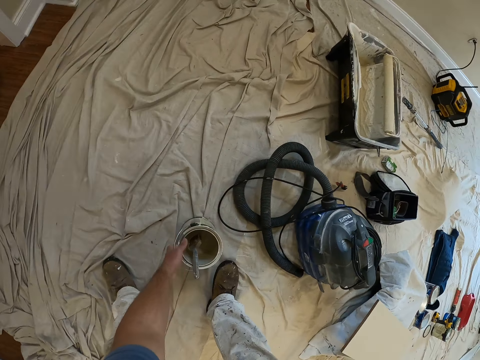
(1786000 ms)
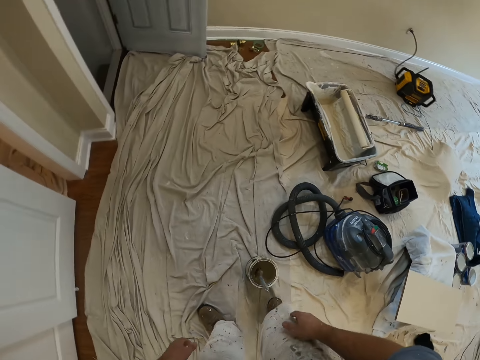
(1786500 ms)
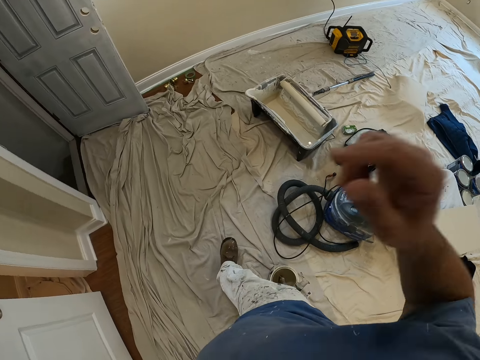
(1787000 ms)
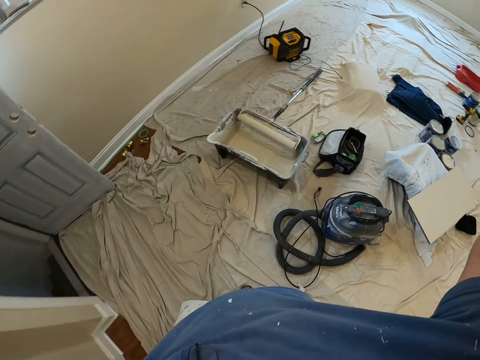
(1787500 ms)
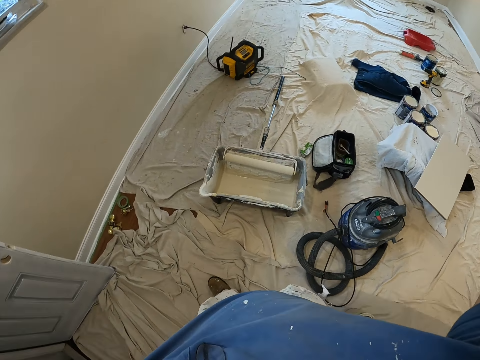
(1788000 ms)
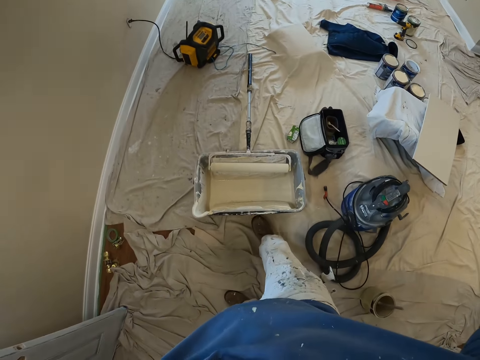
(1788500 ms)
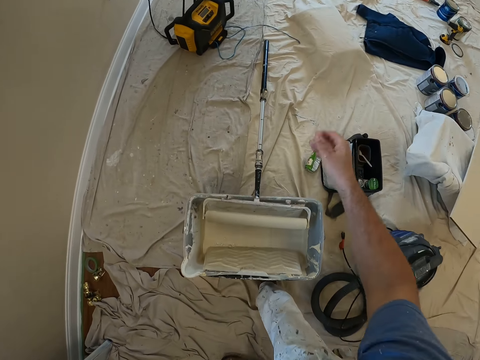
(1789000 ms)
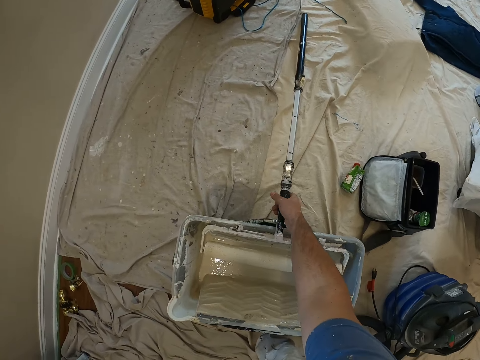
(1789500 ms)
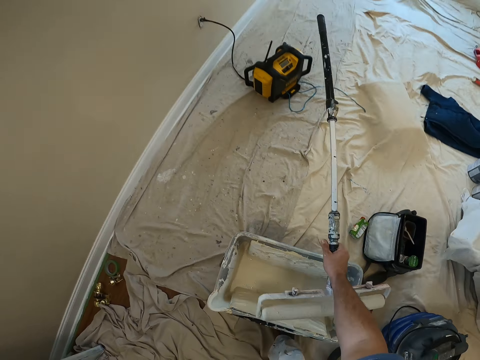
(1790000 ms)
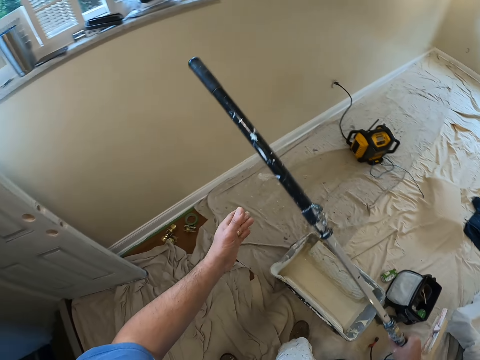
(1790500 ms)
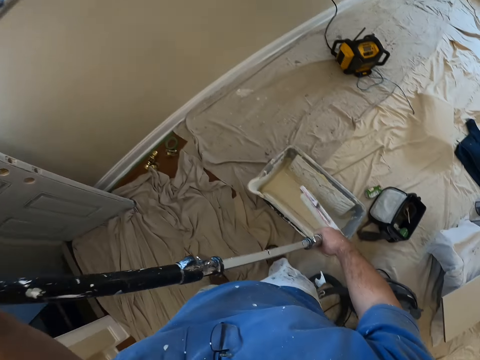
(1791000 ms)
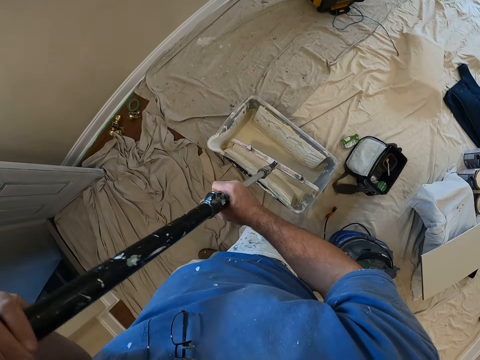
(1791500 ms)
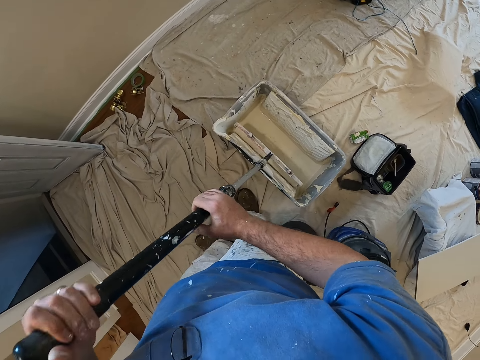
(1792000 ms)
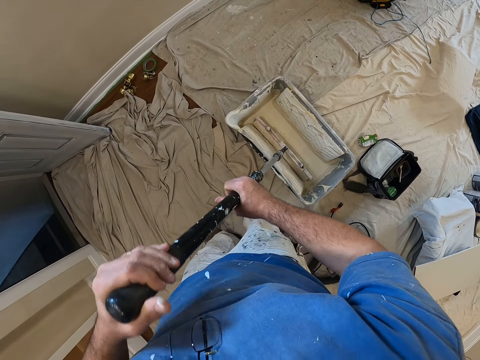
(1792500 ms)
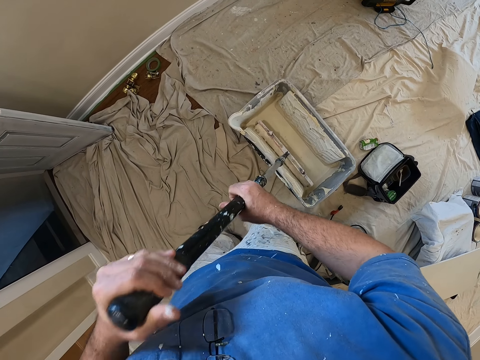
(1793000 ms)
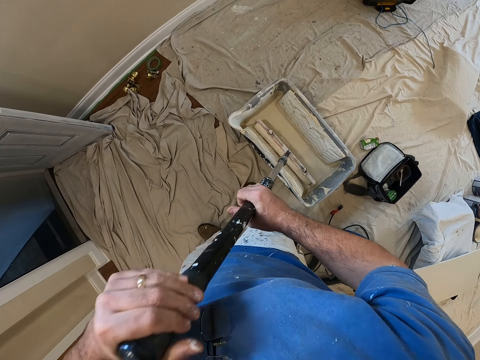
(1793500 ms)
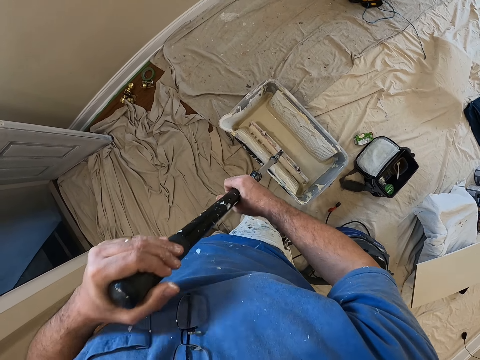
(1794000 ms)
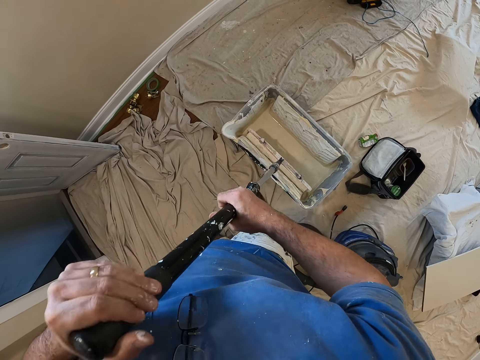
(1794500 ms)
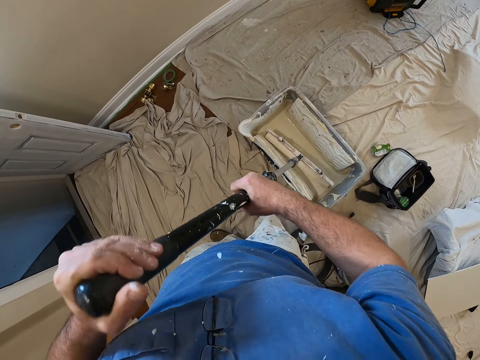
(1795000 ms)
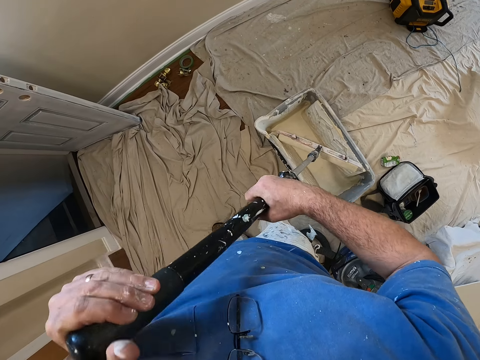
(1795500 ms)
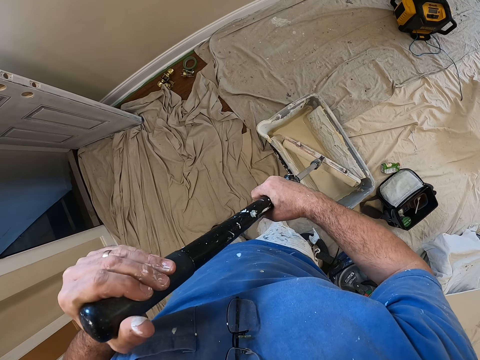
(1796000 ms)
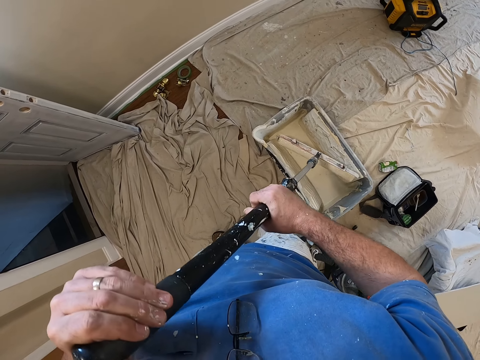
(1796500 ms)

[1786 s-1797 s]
The camera wearer puts the paint container on the floor. He moves in the room. He raises his hands. He picks up the paint roller. He grabs the paint roller with both hands. He gets more paint from the paint container using the paint roller.

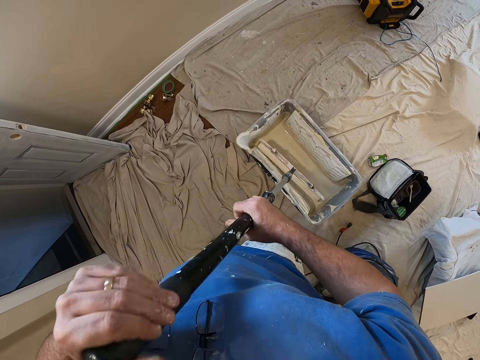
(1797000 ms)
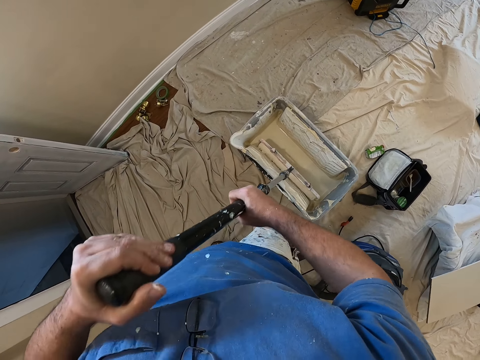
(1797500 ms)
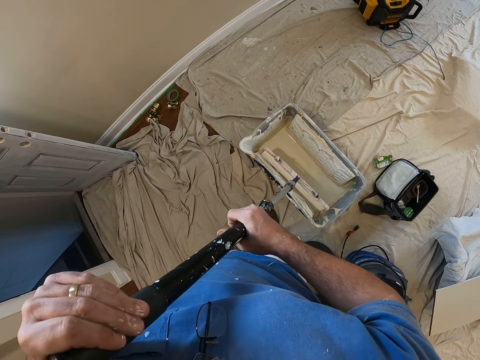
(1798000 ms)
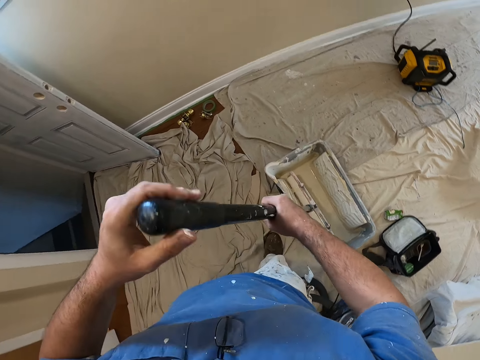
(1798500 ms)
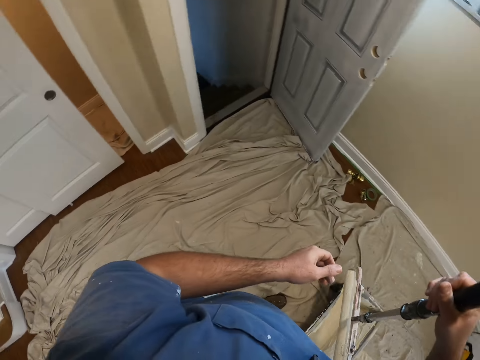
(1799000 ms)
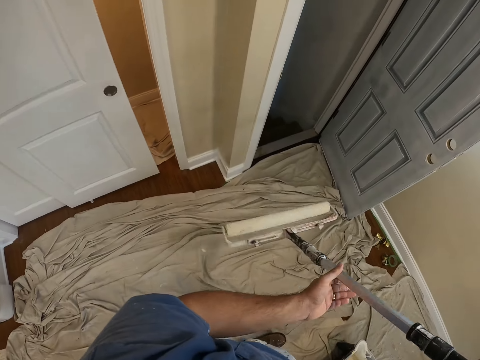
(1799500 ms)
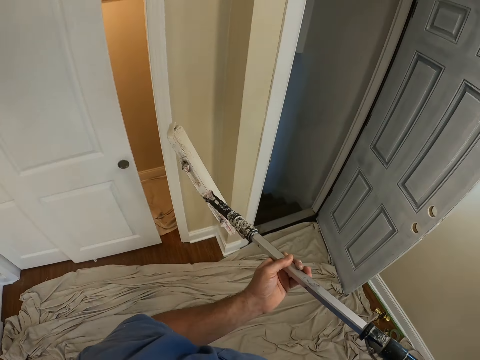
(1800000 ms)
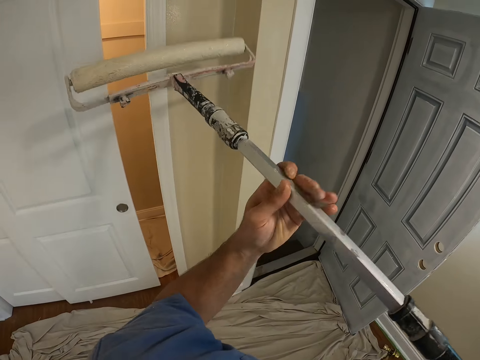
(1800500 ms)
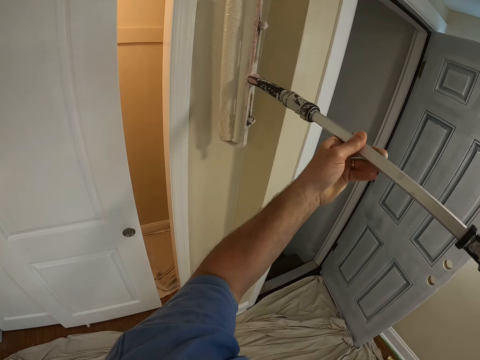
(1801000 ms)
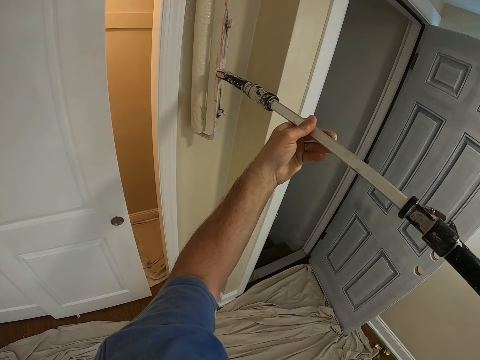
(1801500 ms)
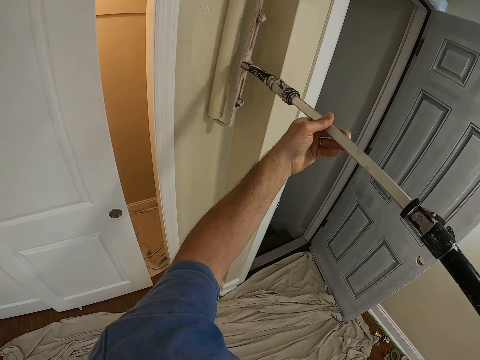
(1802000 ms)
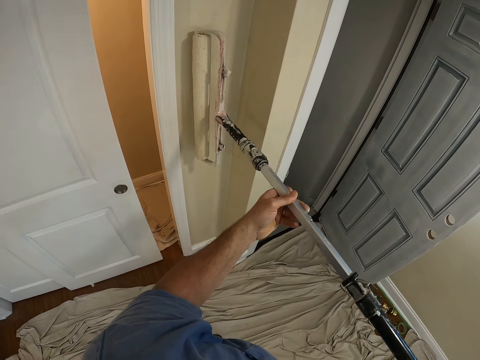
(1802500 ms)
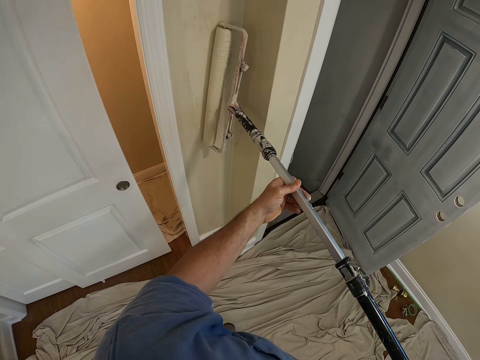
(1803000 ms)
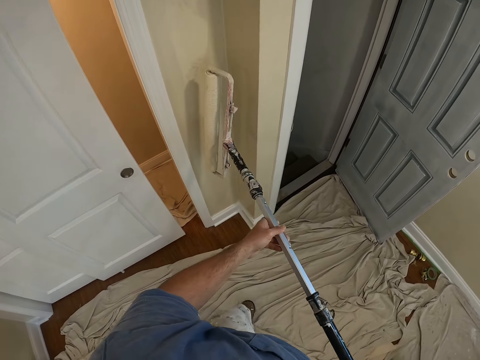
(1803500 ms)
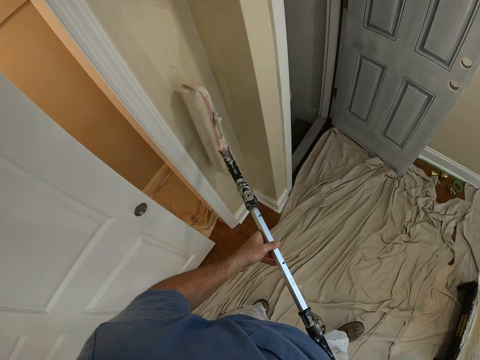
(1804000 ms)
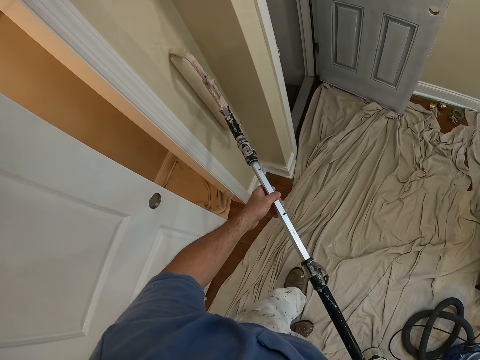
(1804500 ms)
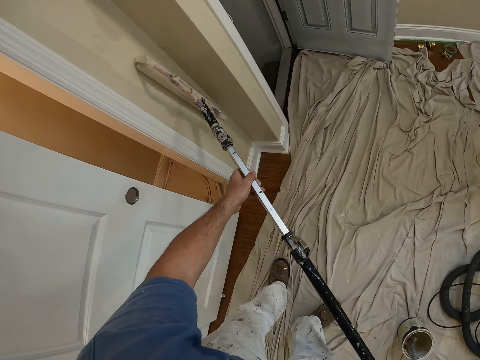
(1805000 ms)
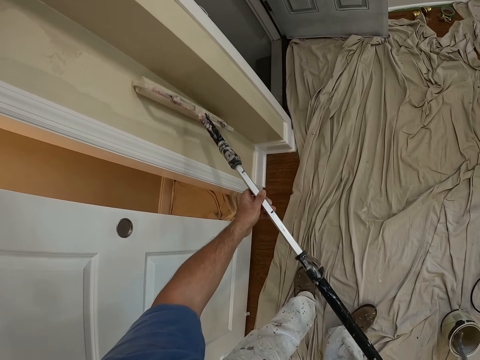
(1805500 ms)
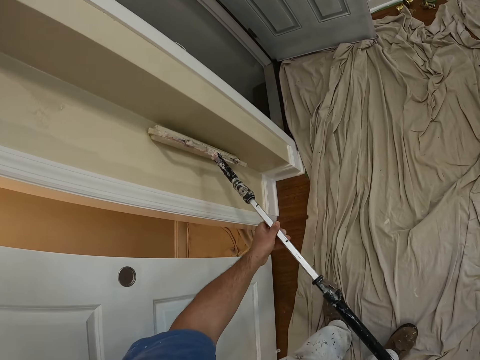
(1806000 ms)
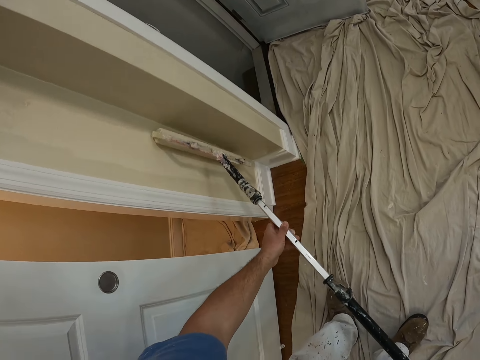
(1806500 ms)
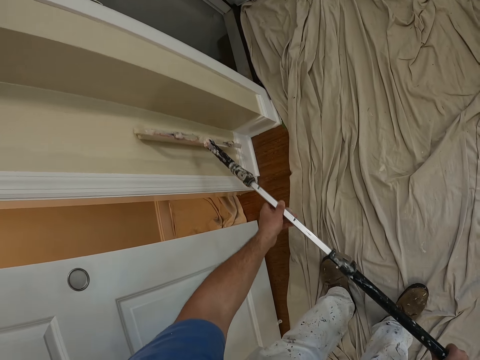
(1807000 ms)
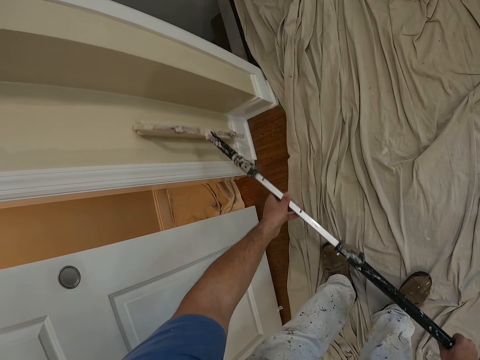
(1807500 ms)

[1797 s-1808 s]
The camera wearer paints the wall with the paint roller.

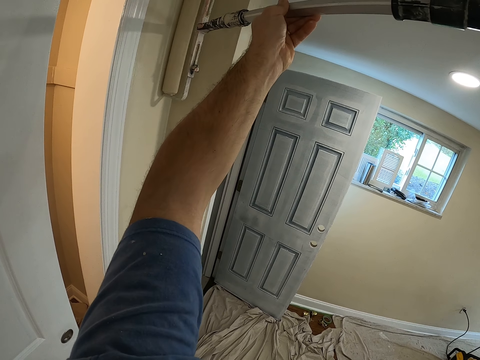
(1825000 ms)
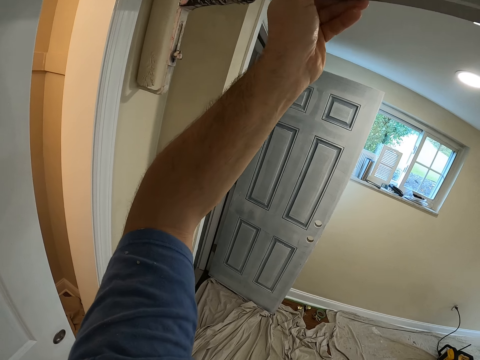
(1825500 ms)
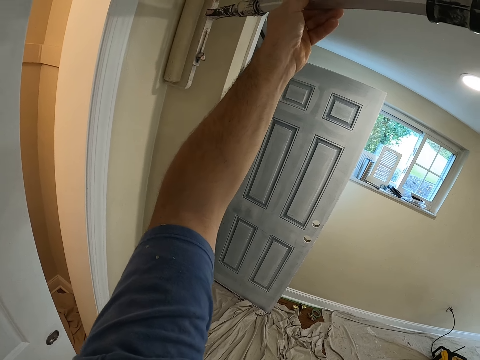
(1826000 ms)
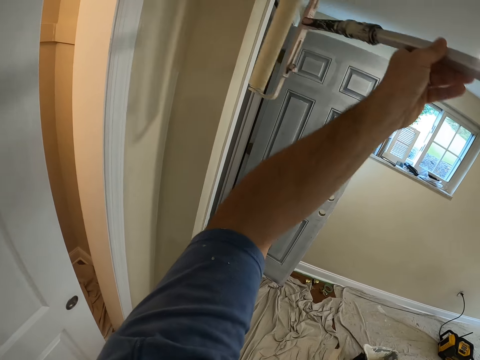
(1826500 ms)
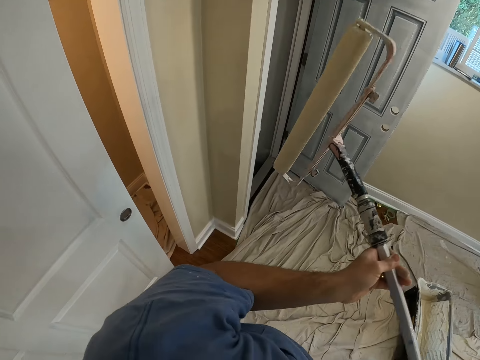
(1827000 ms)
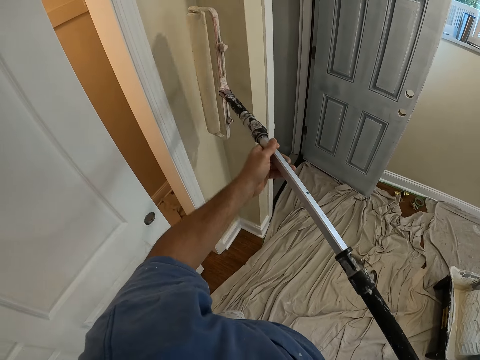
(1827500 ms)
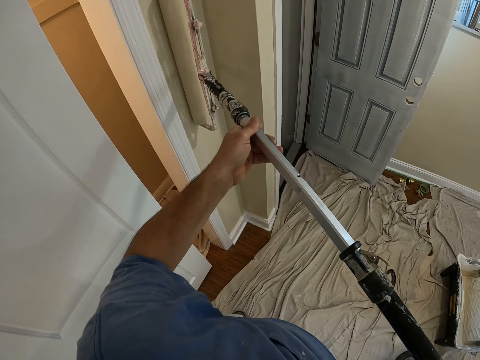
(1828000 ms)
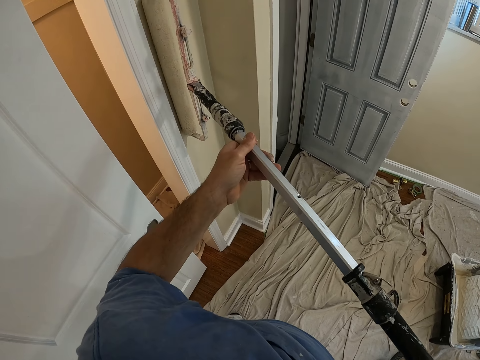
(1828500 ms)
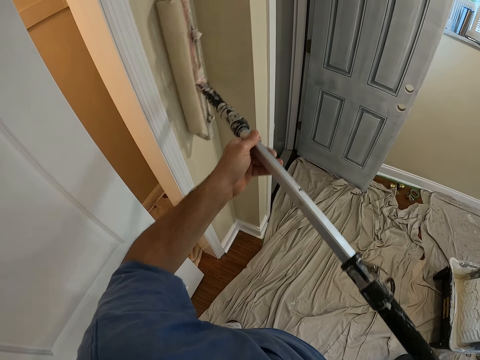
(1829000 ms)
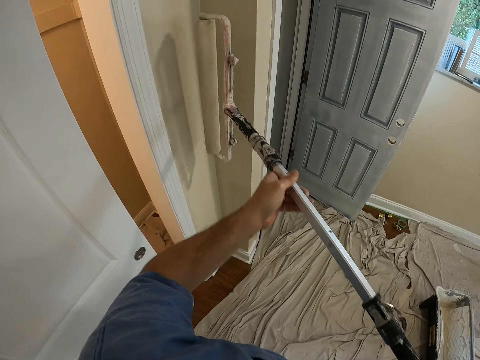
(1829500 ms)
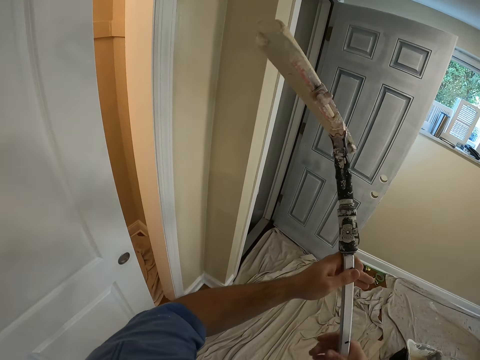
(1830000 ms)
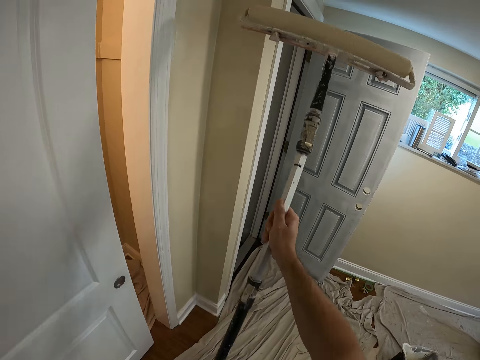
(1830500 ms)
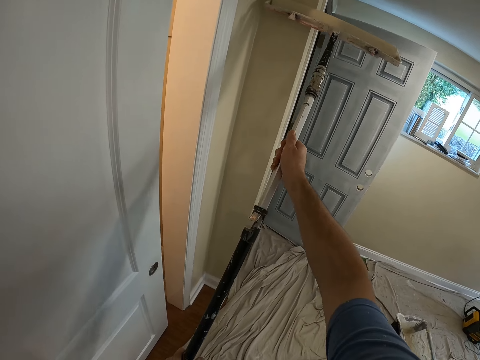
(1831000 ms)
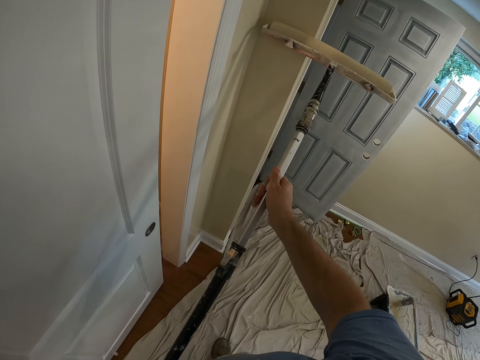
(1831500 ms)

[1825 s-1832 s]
The camera wearer stops painting. They paint the wall with the painting roller.
